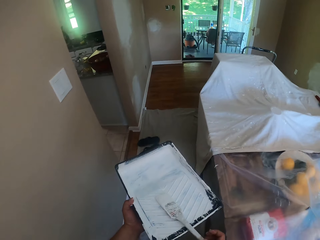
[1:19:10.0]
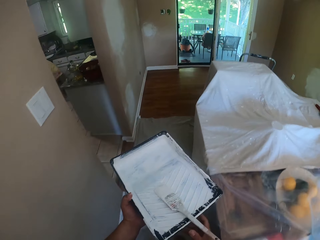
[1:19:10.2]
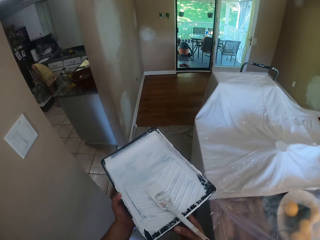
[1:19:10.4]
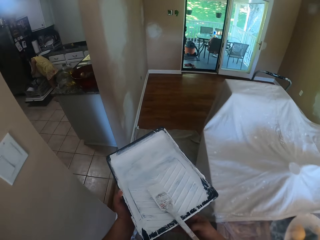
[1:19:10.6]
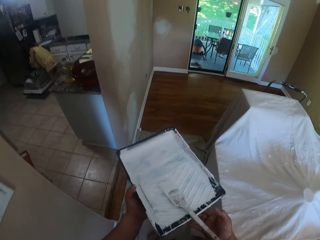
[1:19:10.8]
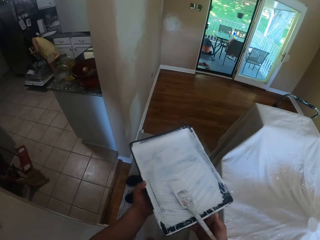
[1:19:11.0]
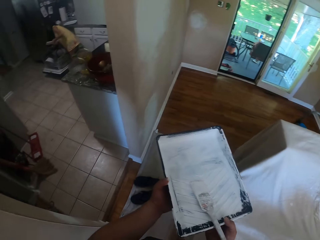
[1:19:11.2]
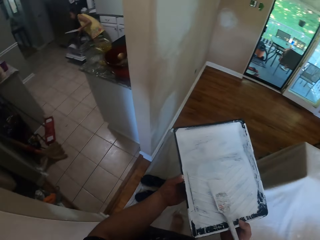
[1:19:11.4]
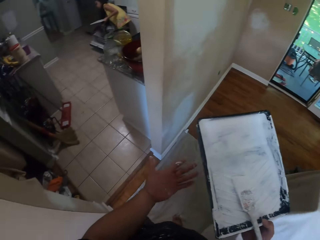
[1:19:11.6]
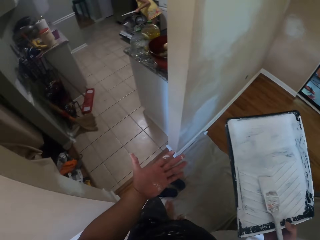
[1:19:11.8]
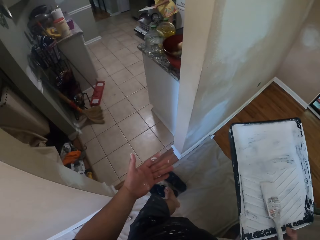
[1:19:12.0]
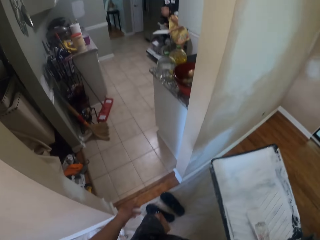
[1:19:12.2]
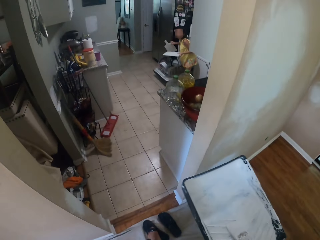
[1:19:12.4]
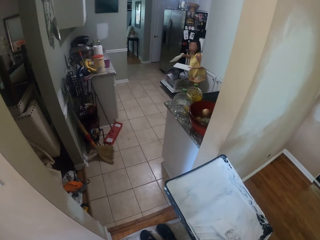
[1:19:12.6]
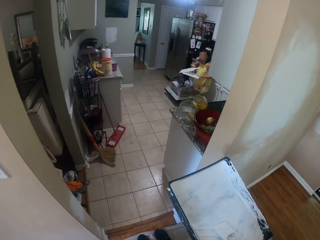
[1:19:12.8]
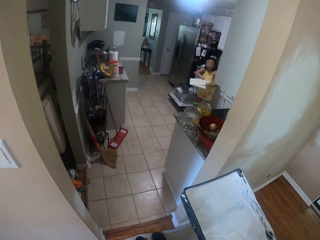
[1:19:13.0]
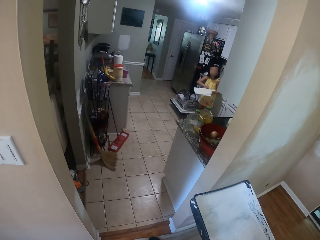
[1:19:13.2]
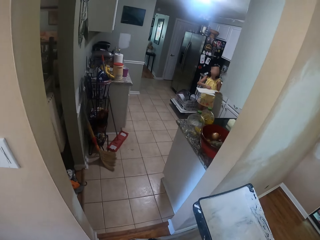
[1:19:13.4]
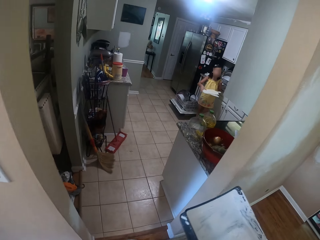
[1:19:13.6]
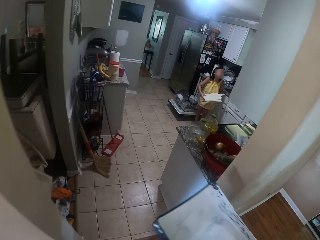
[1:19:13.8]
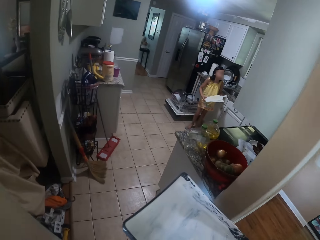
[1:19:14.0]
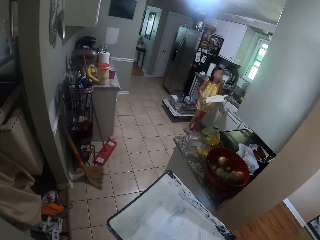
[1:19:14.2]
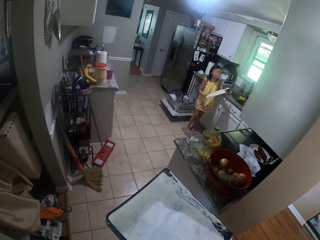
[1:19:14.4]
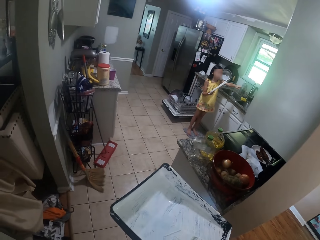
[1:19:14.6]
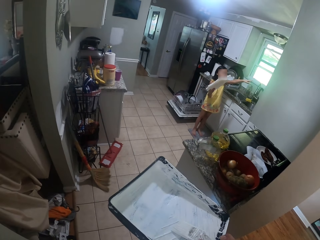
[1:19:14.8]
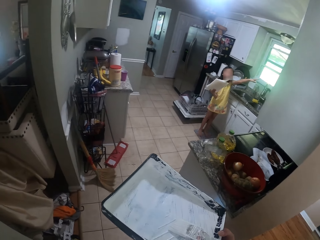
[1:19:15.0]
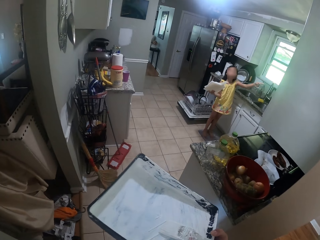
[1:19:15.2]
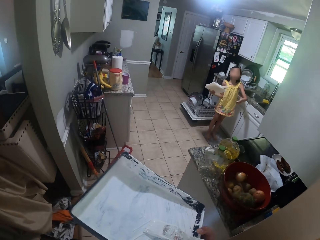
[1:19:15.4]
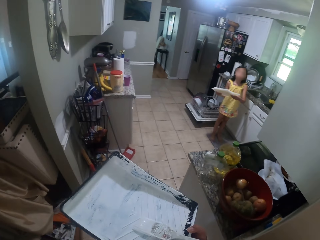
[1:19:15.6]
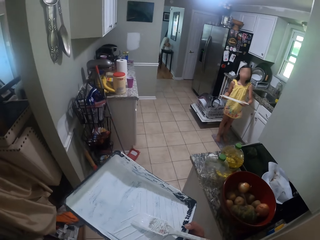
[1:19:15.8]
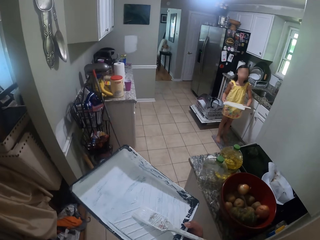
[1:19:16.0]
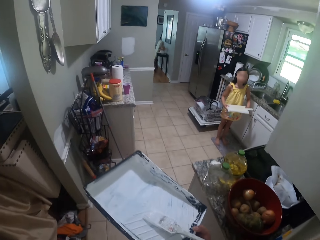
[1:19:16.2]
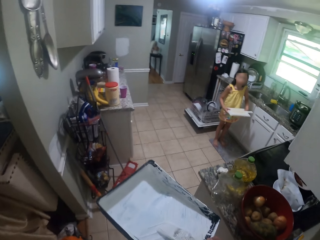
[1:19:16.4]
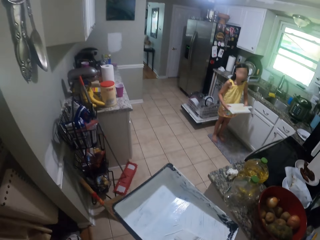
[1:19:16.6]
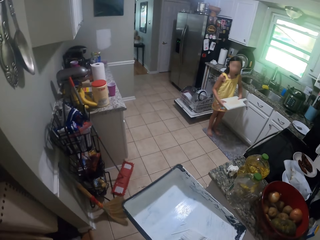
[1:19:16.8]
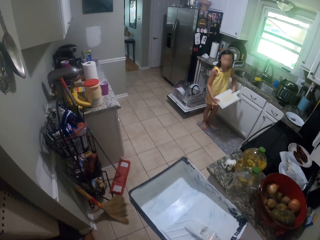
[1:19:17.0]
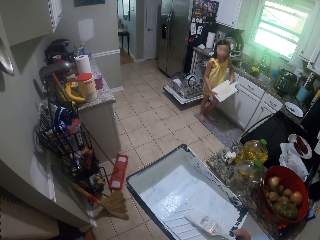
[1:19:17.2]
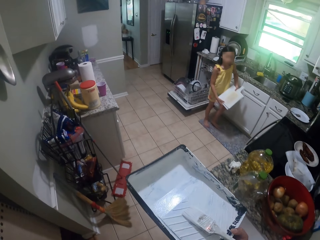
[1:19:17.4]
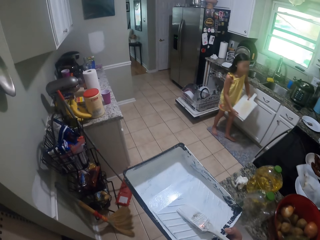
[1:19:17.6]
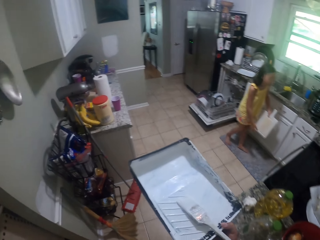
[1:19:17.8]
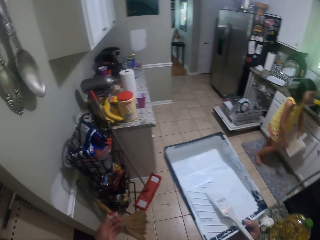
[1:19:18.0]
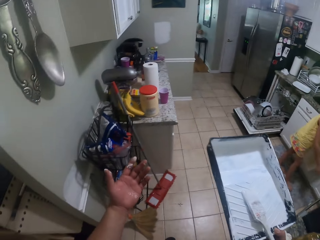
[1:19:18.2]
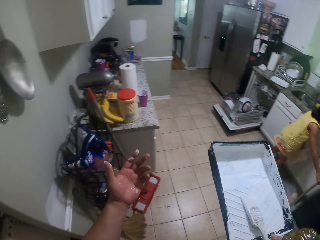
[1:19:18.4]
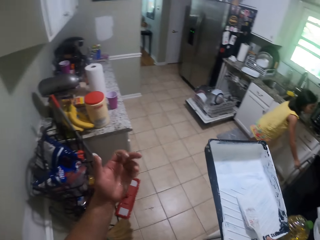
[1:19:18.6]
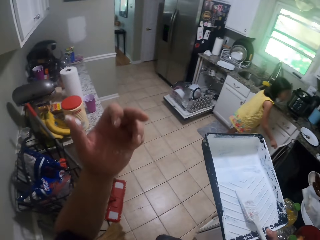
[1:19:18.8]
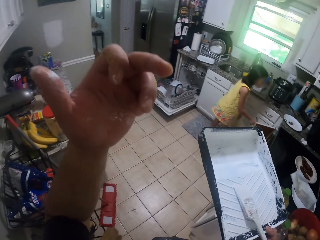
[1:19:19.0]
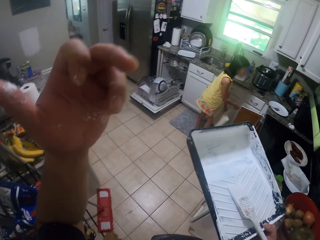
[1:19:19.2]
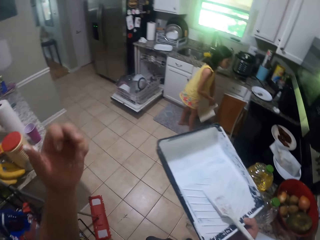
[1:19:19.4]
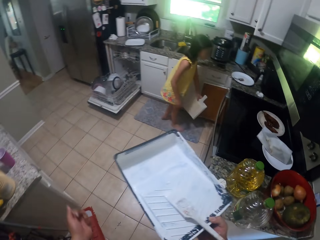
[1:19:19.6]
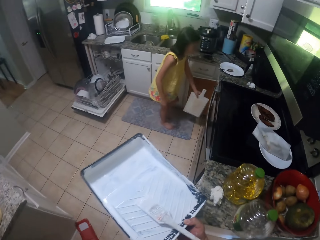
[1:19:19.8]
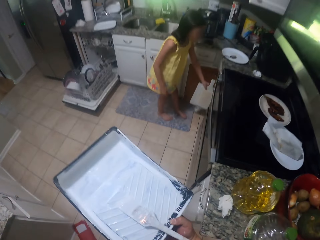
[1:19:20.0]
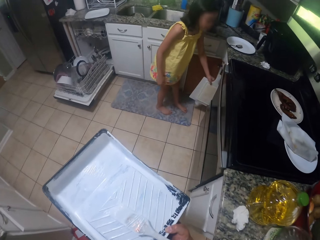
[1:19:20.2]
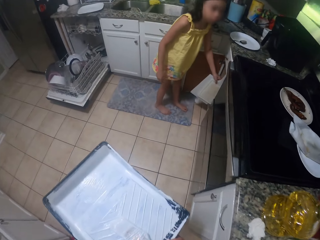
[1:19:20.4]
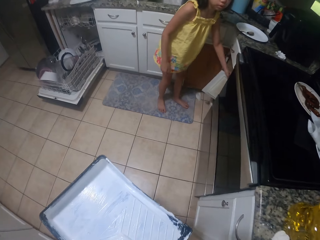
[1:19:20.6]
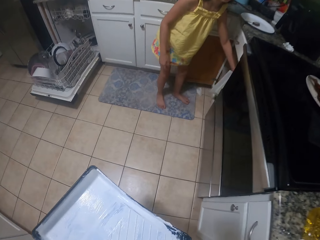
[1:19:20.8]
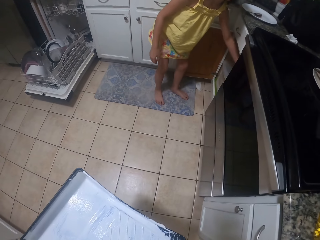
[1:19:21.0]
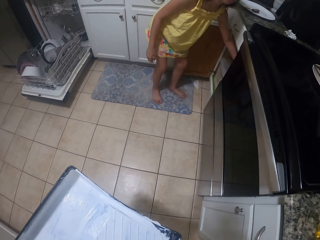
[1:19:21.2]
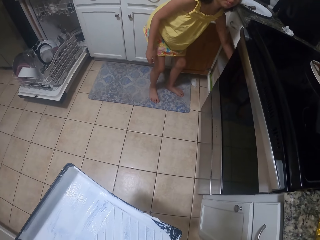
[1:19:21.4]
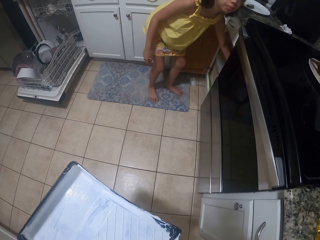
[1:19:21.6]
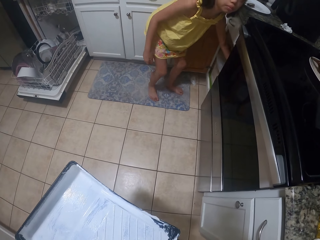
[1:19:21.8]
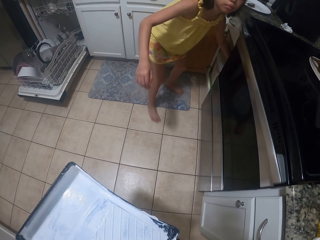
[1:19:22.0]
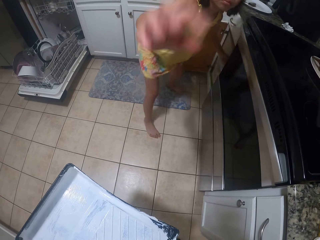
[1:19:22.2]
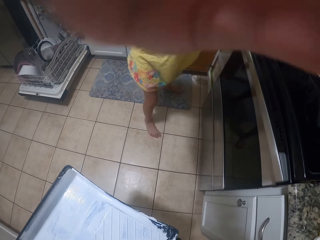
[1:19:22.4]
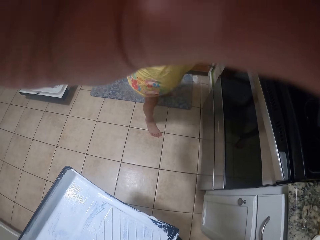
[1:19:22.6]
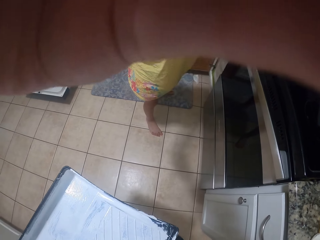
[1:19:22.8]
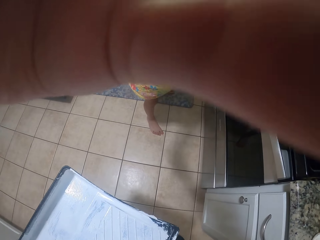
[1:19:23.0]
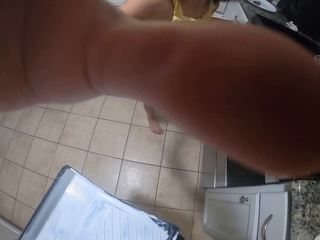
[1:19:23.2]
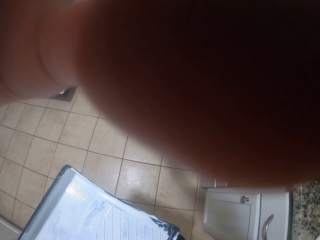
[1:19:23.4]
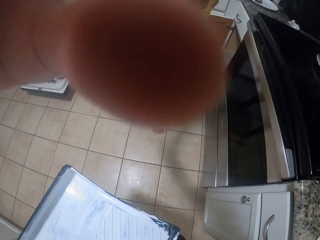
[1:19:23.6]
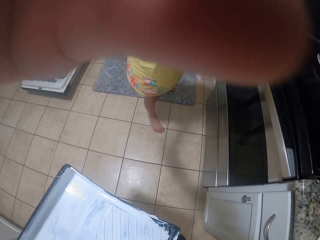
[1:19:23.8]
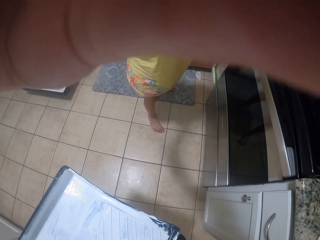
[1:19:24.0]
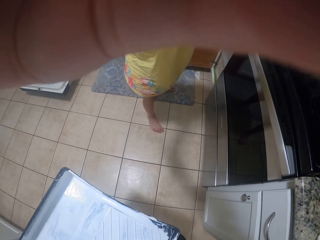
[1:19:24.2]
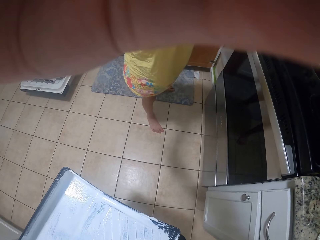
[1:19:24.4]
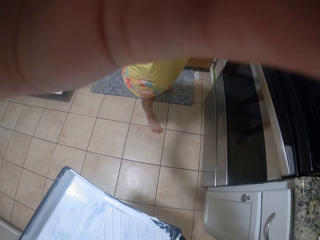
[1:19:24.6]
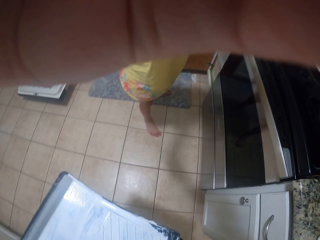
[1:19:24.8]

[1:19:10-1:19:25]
The camera wearer walks around the room. A girl holds something. The camera wearer drops the paint brush in the pan. She moves the pan in her hands. She interacts with the girl. The girl talks to the camera wearer. The girl opens a cabinet in the kitchen. The camera wearer raises the hand, puts down the hand and looks at the girl. The girl puts a tray in her left hand in the cabinet. The girl holds something.

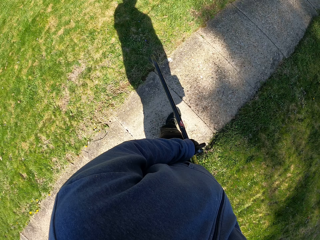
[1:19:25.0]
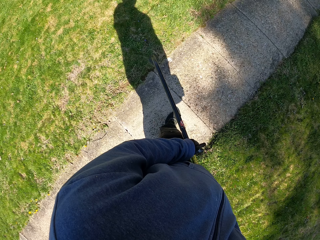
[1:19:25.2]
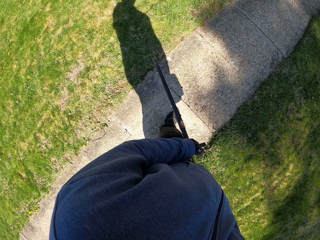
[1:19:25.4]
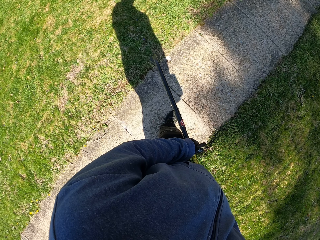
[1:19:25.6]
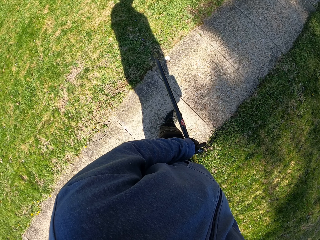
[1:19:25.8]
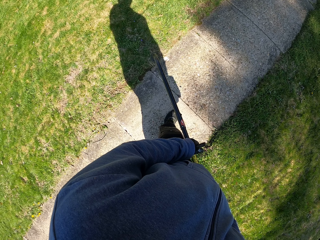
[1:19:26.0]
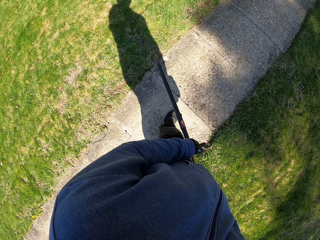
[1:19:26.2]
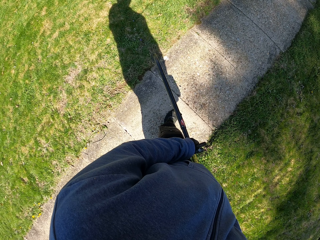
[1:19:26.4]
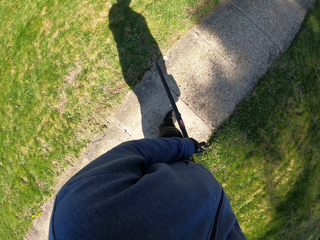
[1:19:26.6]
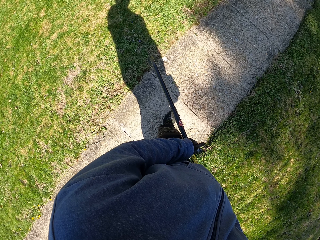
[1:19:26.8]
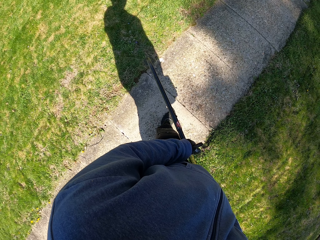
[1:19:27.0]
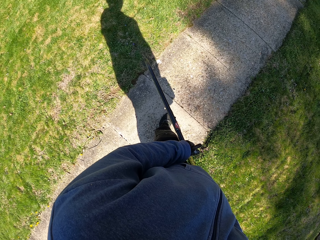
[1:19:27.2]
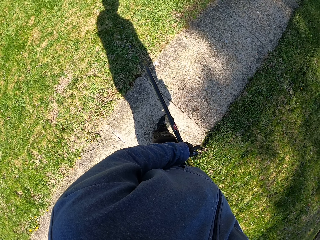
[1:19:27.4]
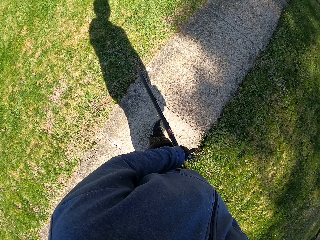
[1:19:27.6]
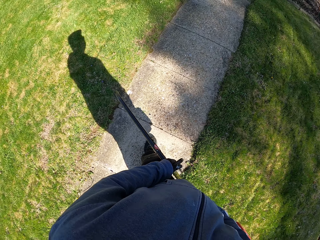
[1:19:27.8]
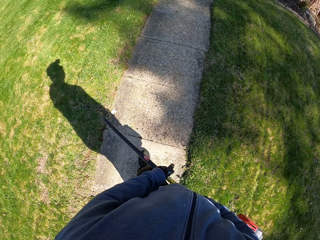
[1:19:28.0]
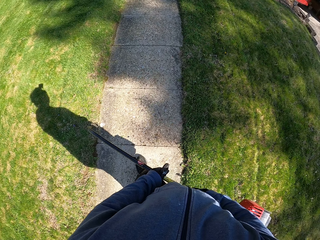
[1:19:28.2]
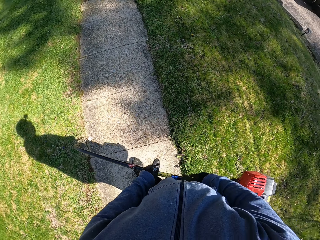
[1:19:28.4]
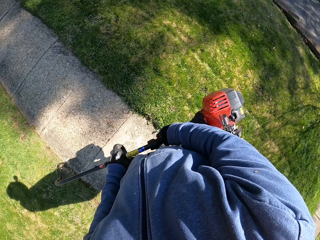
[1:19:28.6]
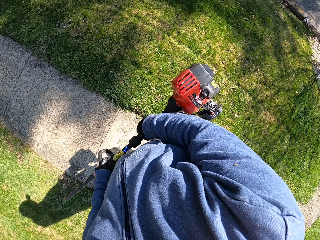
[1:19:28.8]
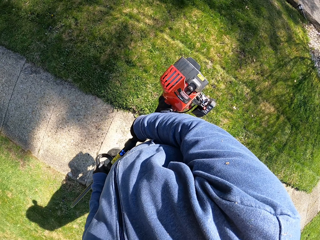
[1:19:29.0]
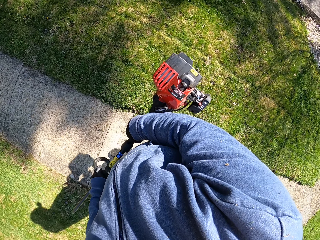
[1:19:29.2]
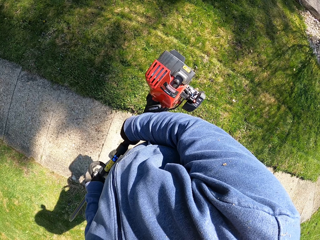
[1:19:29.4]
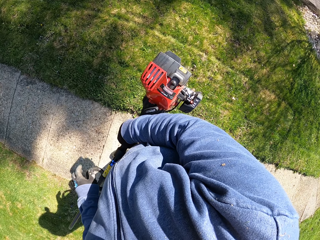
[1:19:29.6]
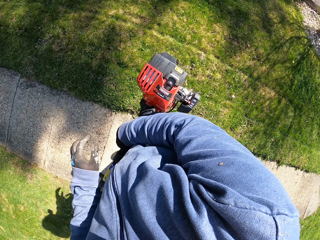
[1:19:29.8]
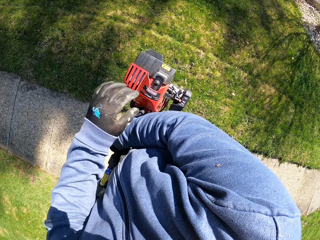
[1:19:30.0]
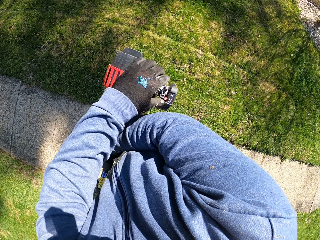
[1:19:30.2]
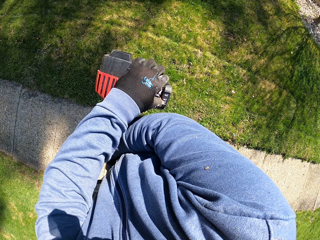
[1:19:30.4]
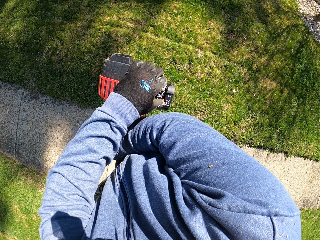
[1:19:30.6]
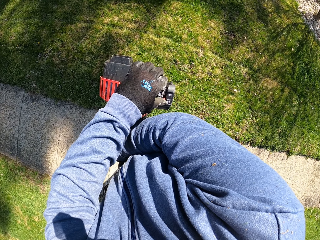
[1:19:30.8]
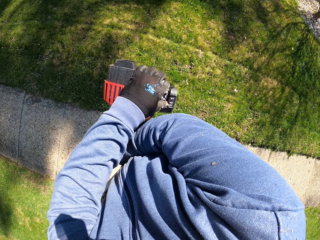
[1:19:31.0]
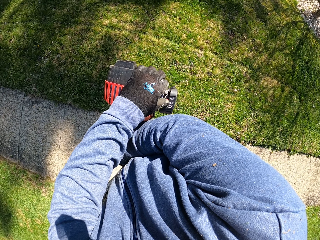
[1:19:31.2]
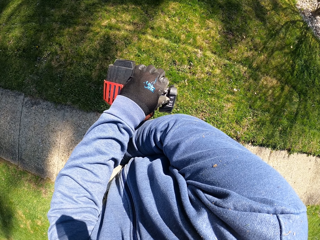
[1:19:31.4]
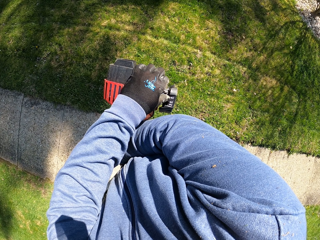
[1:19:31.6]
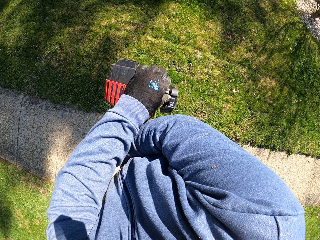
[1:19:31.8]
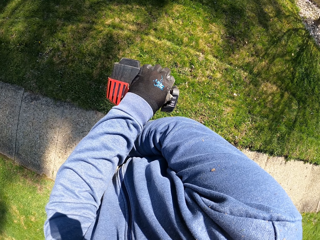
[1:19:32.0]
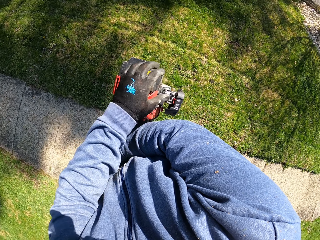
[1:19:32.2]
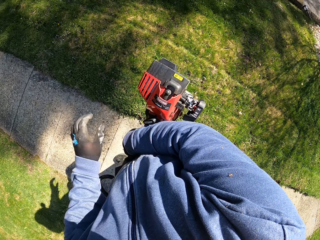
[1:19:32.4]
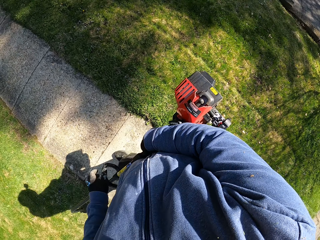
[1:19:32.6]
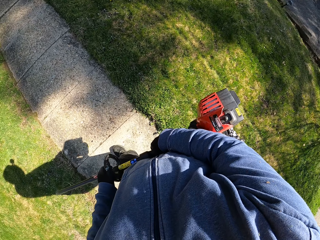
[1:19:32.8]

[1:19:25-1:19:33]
The camera wearer holds a brush cutter in his hands. He looks at the field. He starts the engine of the brush cutter with his left hand.
